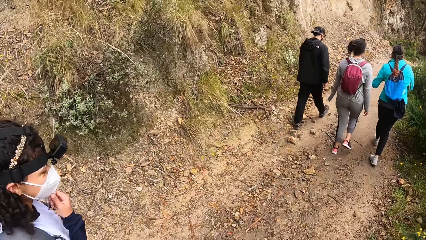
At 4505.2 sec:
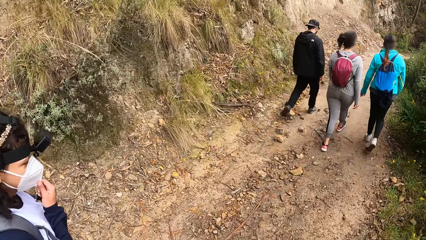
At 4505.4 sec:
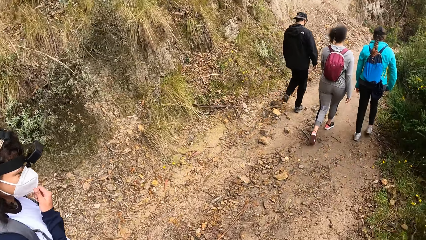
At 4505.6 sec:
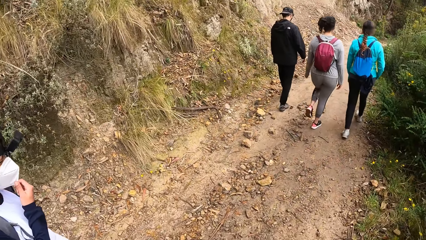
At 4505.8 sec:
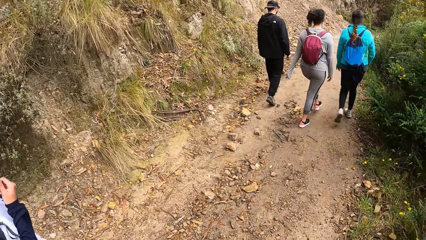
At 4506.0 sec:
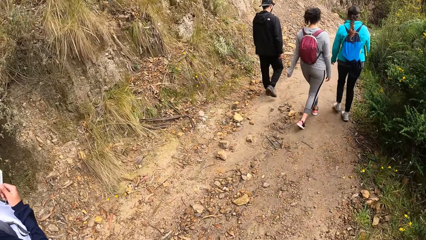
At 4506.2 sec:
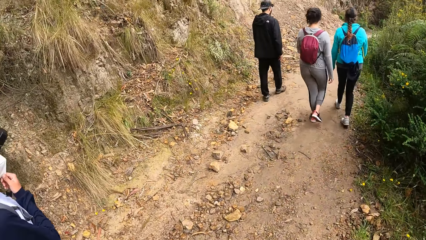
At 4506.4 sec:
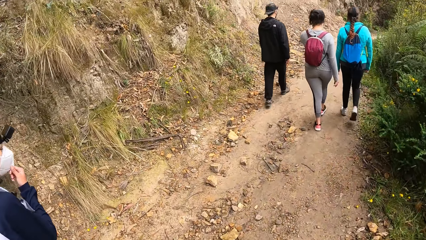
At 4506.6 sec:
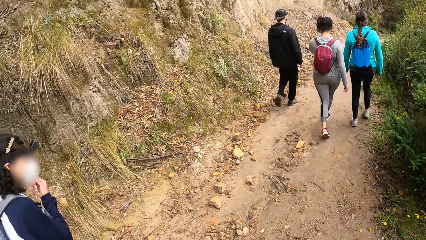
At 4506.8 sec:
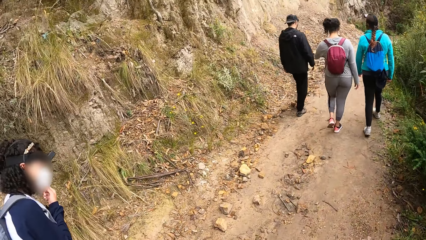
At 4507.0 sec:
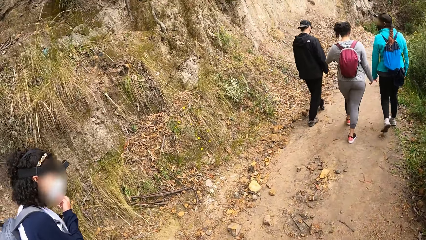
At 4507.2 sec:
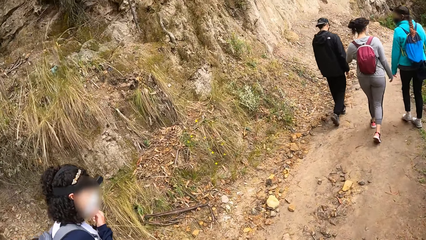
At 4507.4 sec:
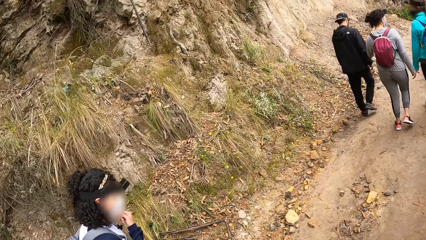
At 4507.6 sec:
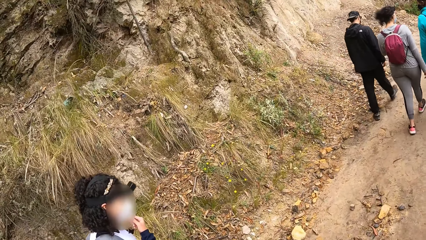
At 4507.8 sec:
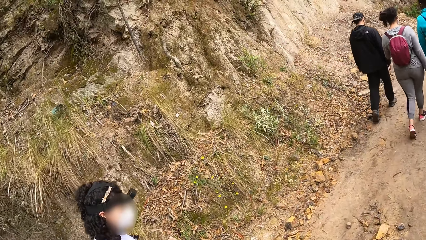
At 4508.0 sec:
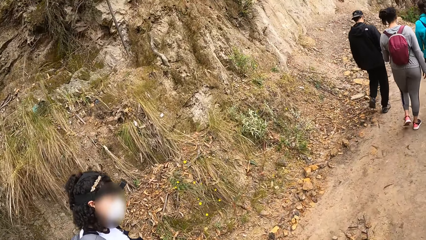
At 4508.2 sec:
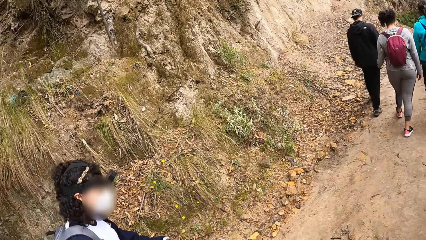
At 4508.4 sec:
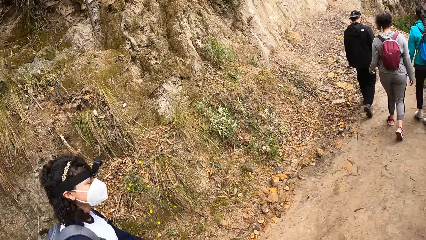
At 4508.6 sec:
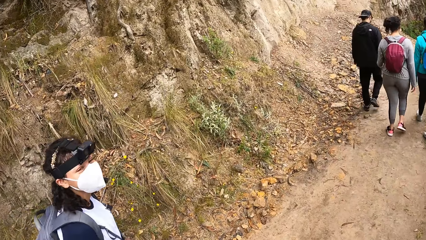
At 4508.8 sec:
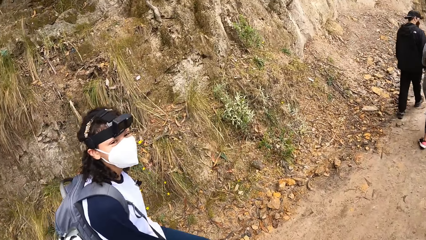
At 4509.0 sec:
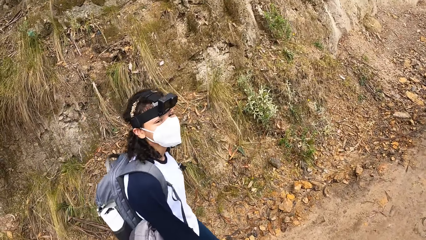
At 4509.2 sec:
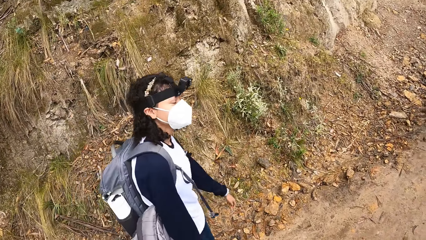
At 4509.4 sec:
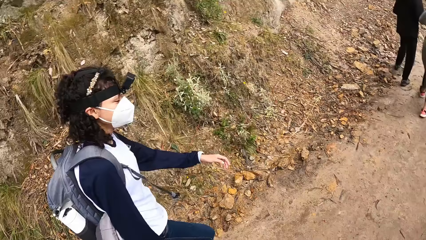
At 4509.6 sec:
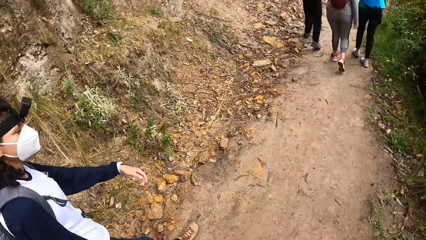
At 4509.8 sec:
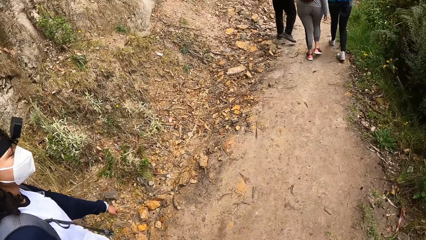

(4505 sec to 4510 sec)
The woman touches her nose mask with her right hand.

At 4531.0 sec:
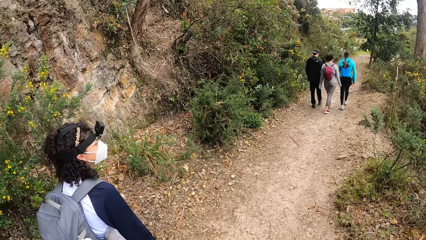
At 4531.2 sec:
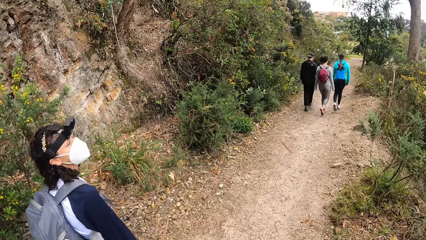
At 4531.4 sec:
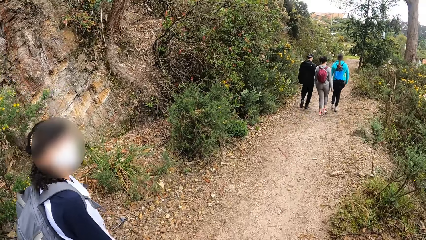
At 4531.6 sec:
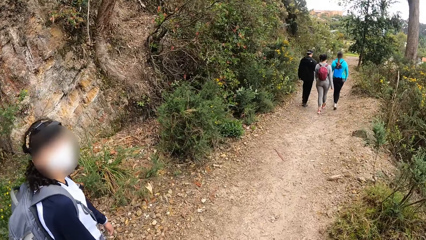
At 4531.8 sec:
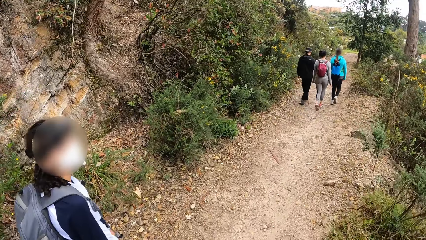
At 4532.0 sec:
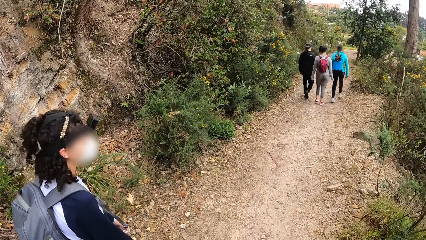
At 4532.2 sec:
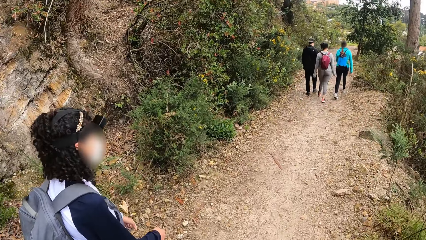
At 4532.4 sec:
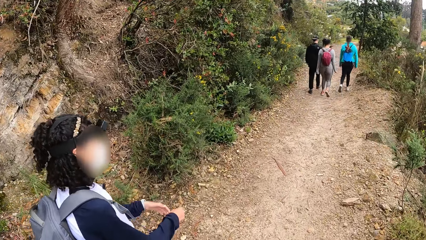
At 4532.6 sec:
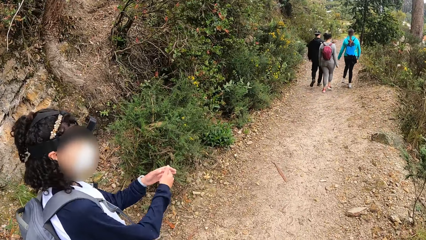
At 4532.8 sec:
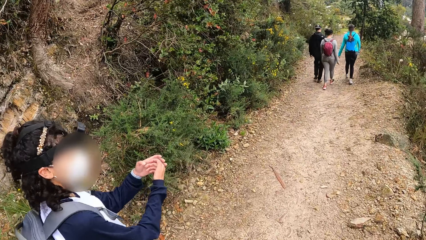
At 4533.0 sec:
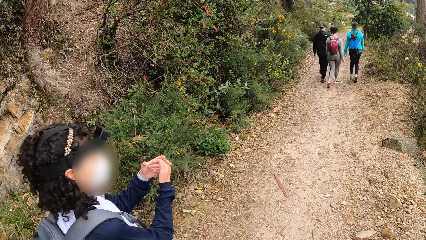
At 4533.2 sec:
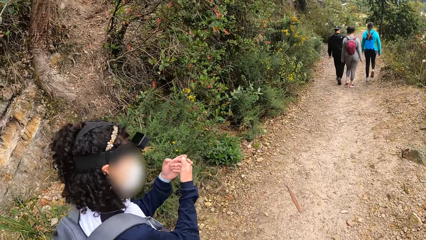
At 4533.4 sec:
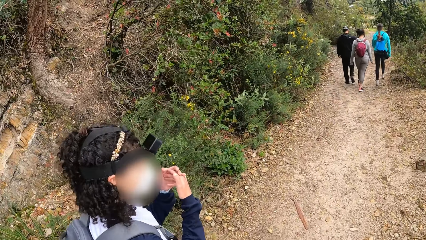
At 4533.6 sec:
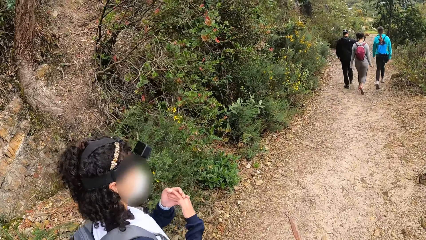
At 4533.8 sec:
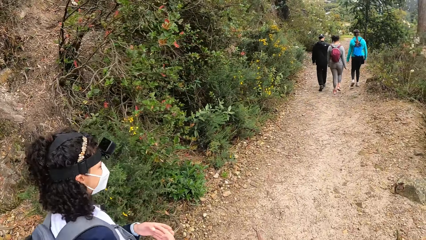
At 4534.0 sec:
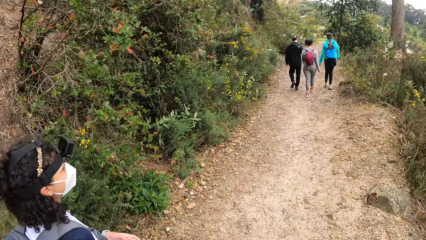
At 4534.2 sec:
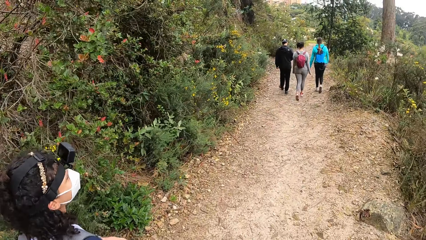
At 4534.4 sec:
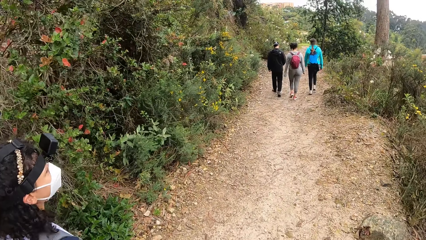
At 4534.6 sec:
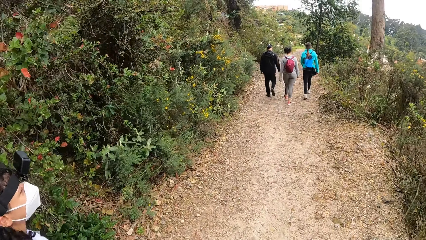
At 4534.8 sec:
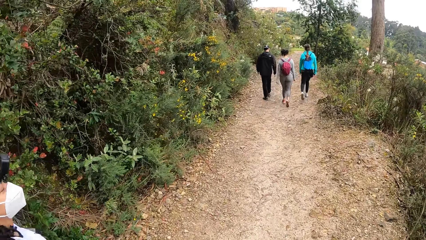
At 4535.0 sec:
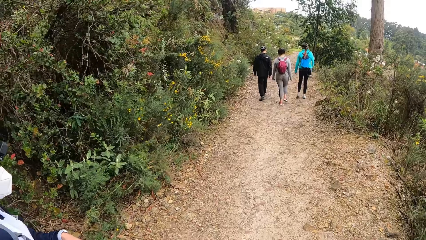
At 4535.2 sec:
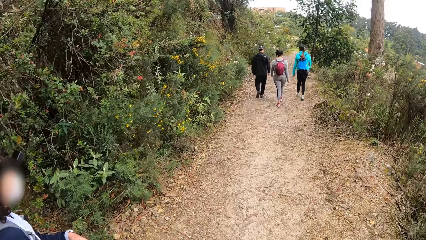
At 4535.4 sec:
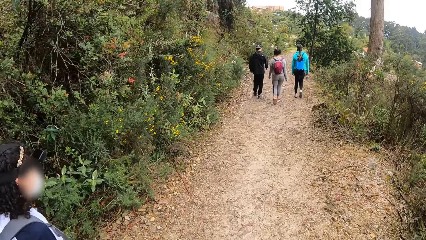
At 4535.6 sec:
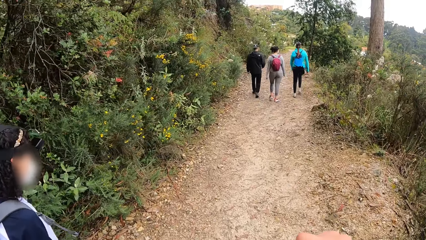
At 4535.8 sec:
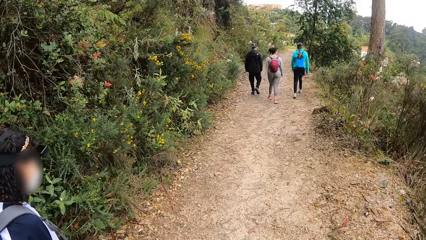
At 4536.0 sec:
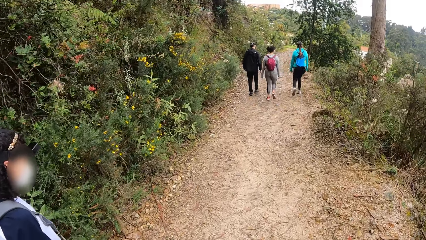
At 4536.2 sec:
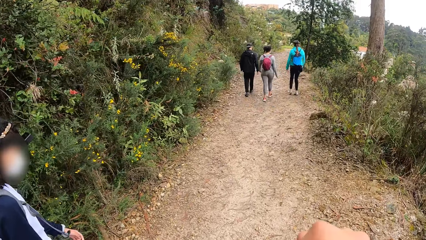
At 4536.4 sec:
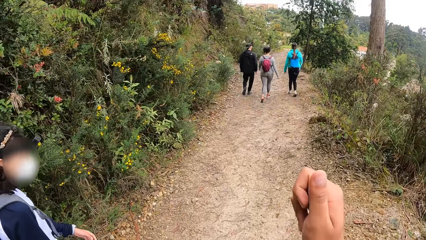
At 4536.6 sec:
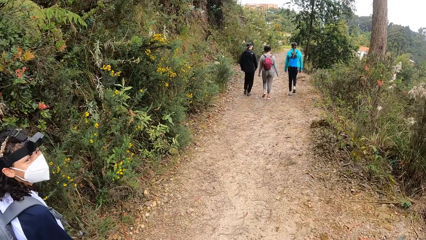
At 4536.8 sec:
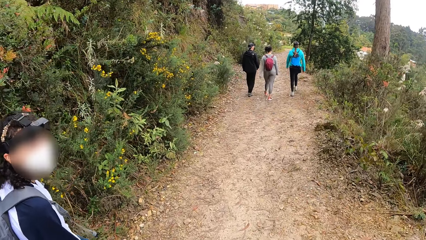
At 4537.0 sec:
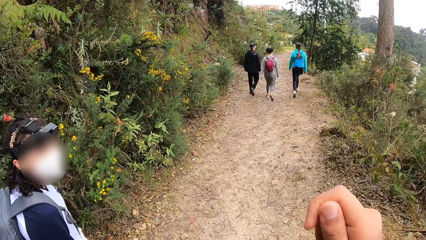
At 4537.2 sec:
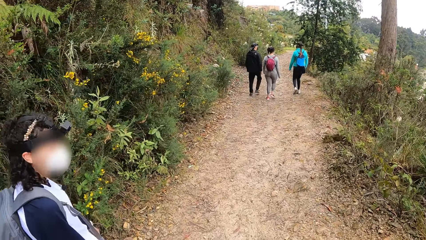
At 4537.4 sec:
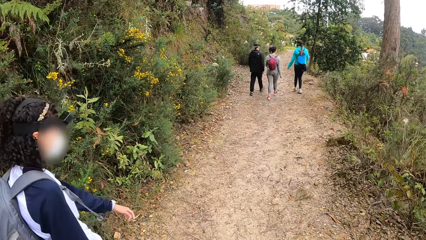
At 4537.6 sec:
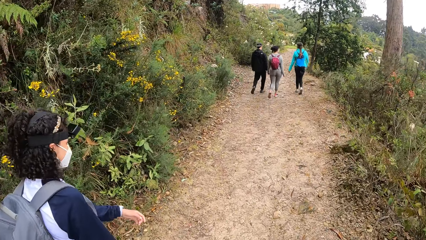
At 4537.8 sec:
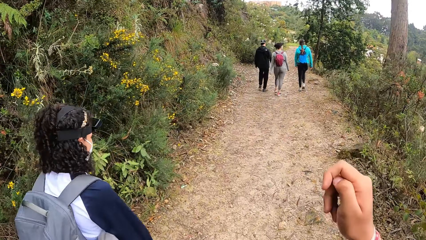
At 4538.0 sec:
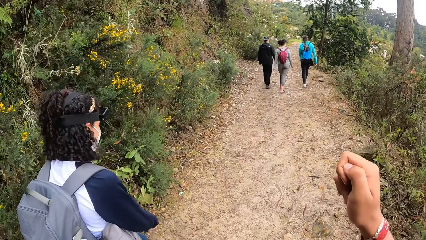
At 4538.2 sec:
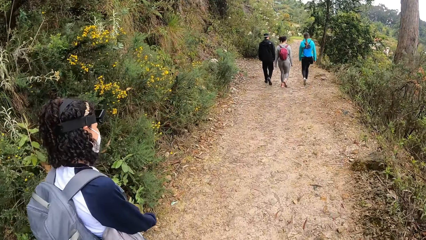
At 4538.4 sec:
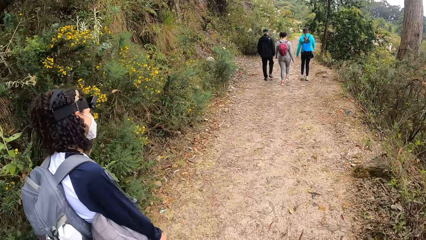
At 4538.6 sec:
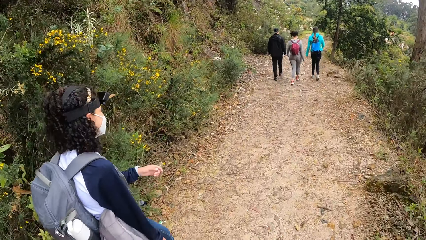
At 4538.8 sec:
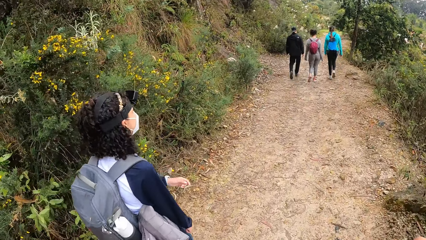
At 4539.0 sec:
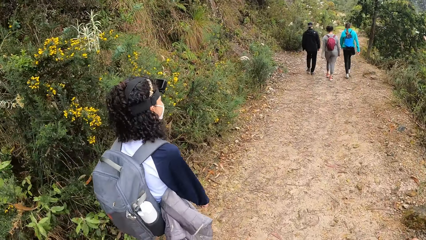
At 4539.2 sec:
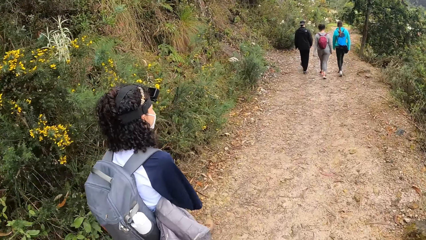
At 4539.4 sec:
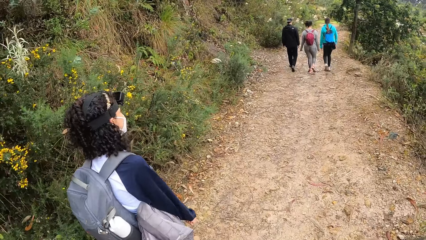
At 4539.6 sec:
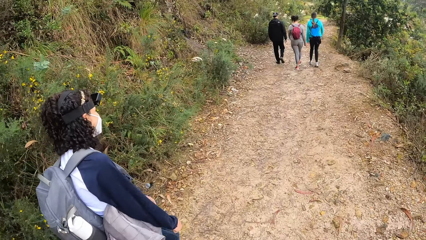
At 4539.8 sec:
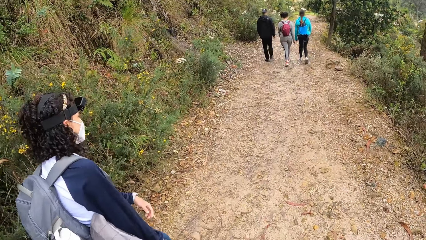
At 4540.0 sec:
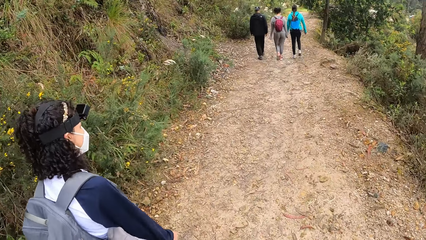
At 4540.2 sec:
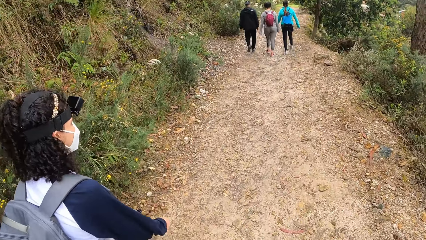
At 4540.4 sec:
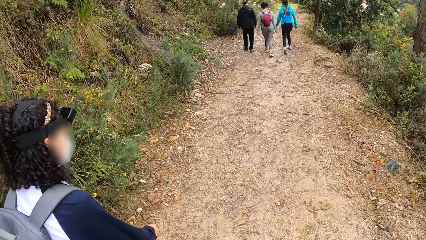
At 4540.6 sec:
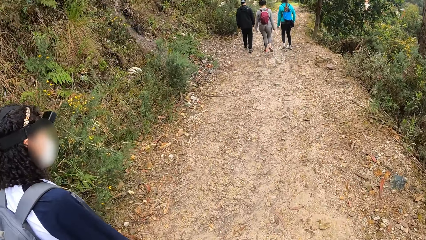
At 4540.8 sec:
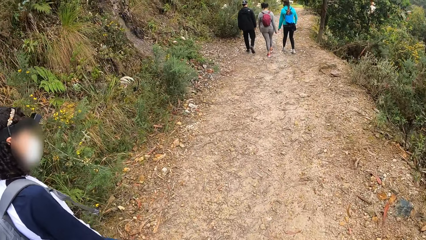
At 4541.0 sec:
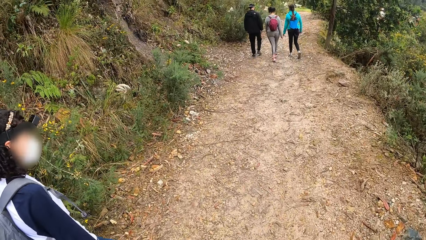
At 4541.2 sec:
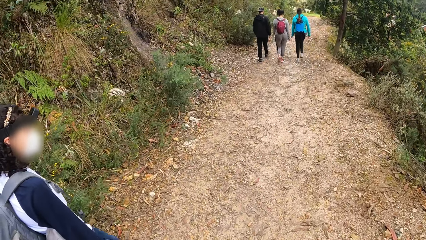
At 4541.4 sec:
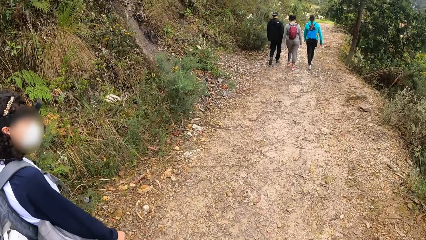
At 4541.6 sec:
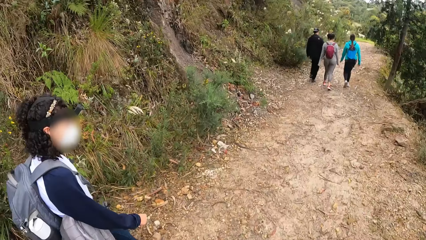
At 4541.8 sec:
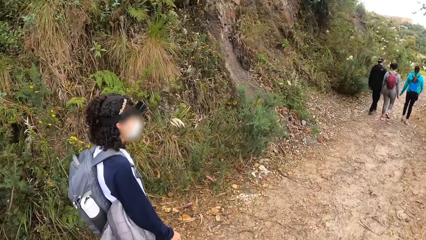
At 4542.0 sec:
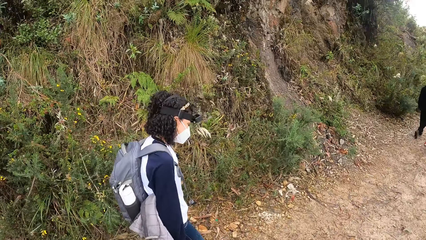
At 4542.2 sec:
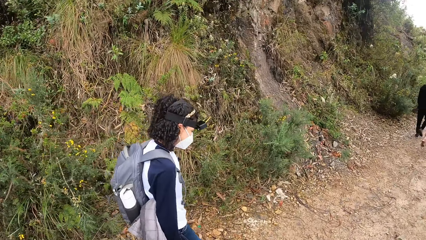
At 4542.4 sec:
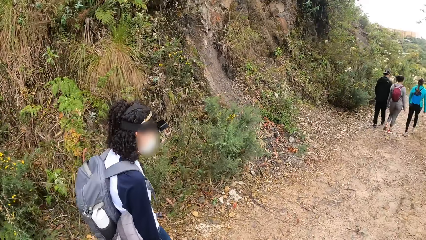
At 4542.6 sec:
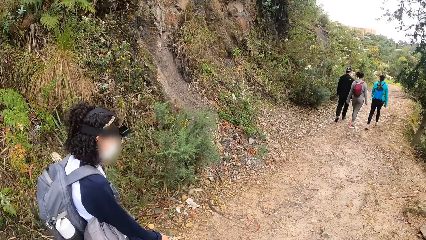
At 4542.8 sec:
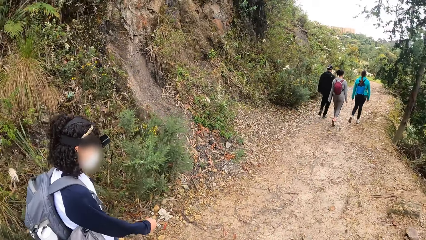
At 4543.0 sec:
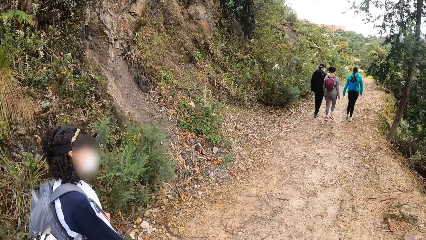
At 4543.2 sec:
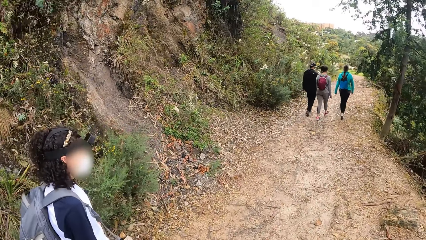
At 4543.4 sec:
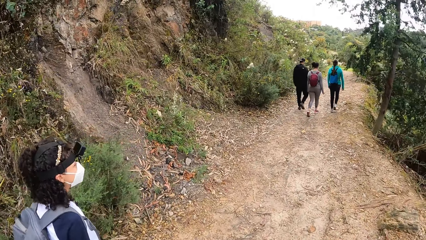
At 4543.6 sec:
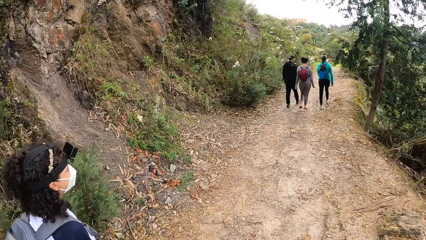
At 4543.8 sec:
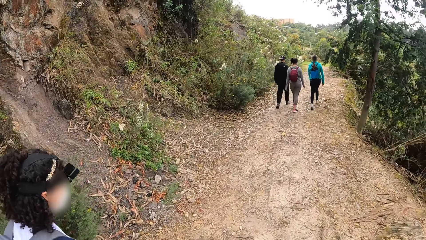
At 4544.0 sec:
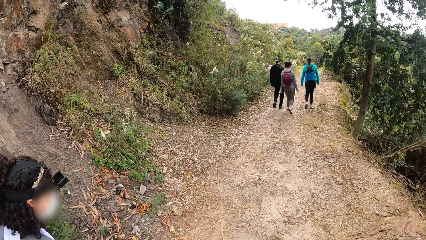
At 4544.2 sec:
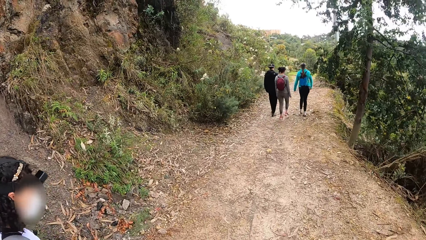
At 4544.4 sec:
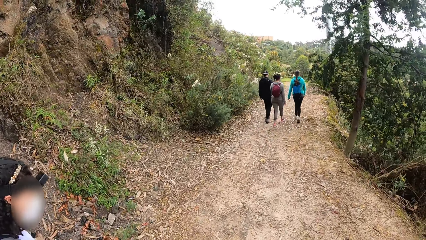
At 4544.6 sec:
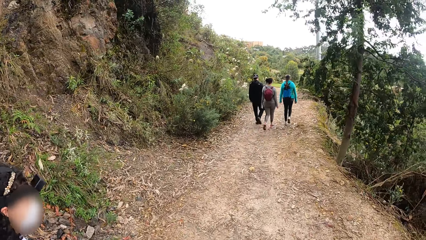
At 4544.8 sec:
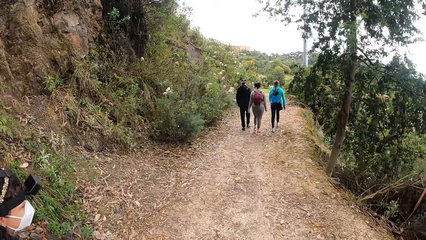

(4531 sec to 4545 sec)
The woman raises both hands. The camera wearer stretches his right hand.
